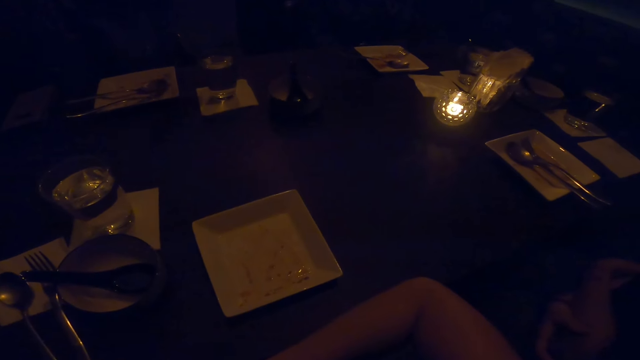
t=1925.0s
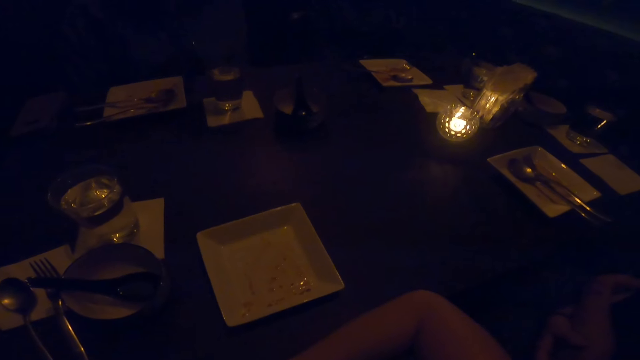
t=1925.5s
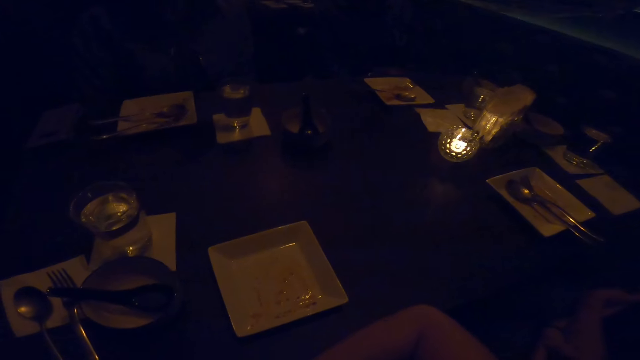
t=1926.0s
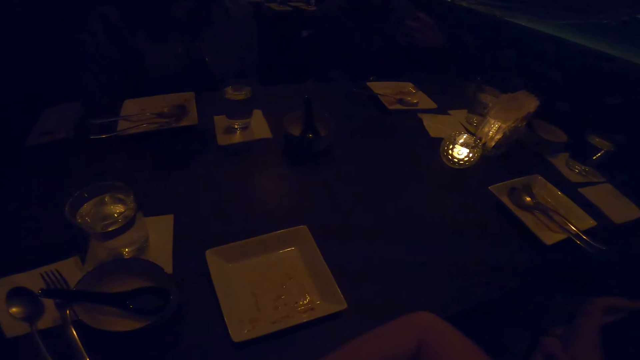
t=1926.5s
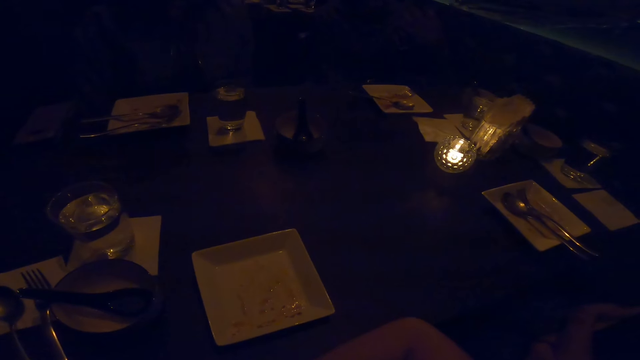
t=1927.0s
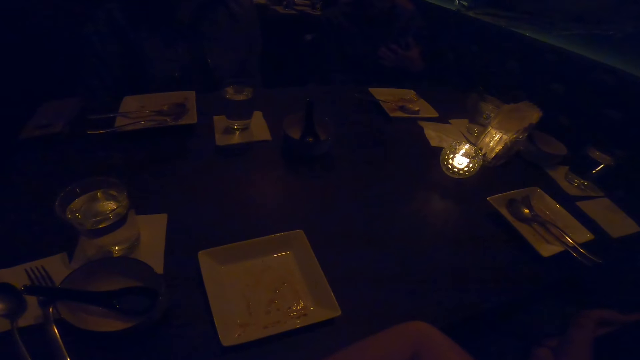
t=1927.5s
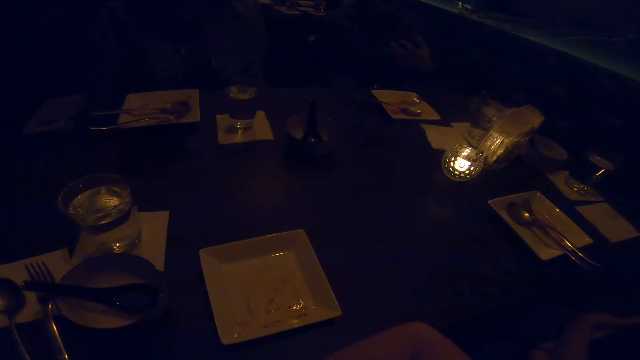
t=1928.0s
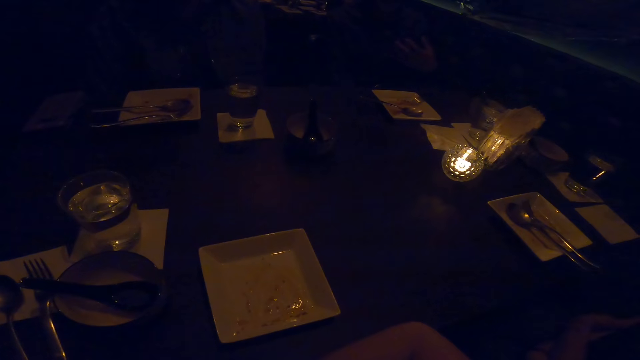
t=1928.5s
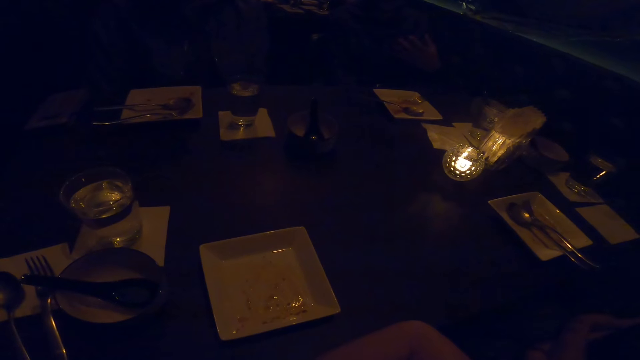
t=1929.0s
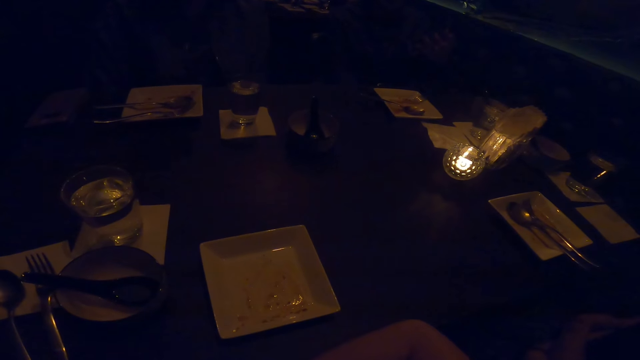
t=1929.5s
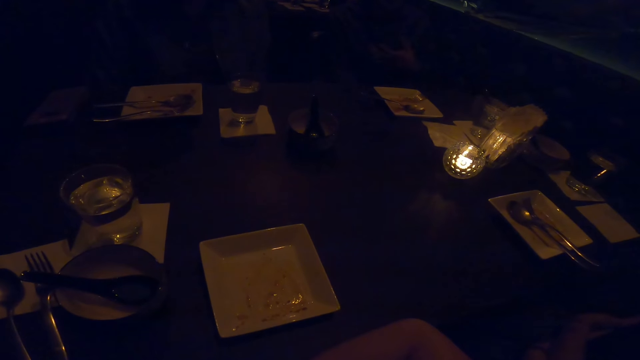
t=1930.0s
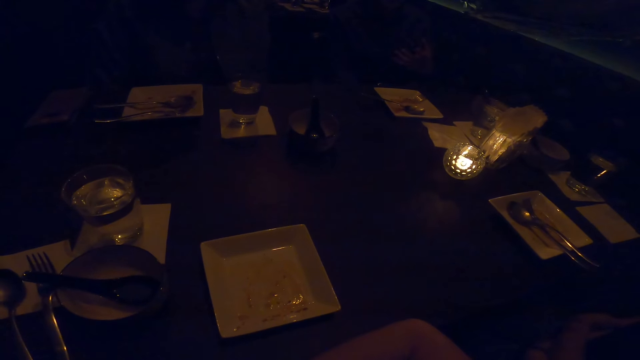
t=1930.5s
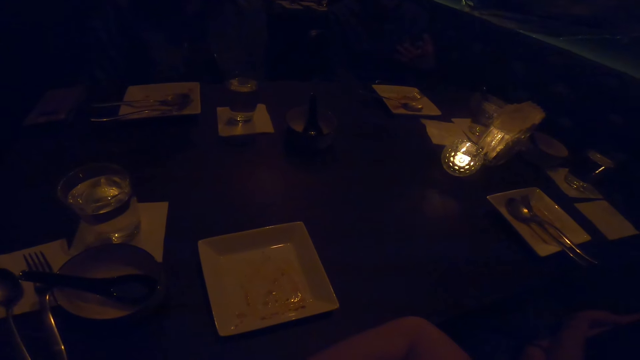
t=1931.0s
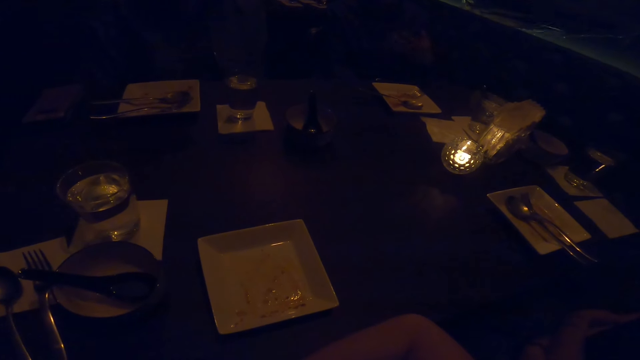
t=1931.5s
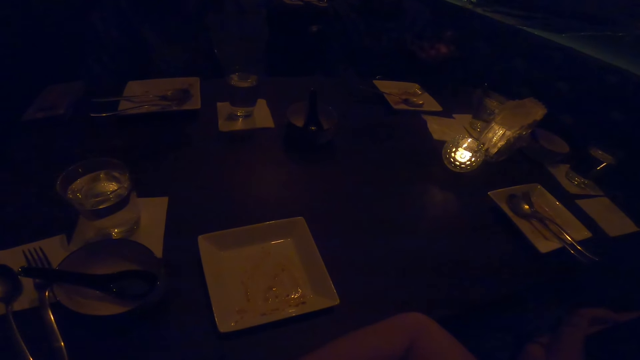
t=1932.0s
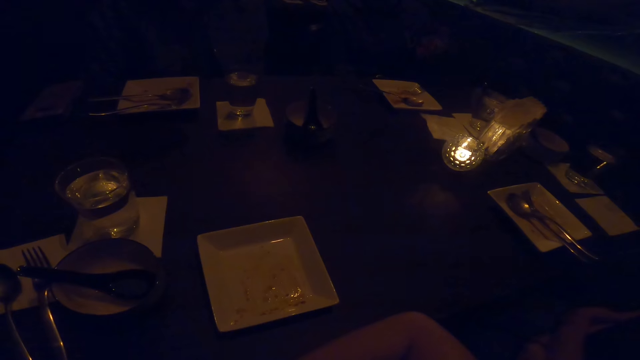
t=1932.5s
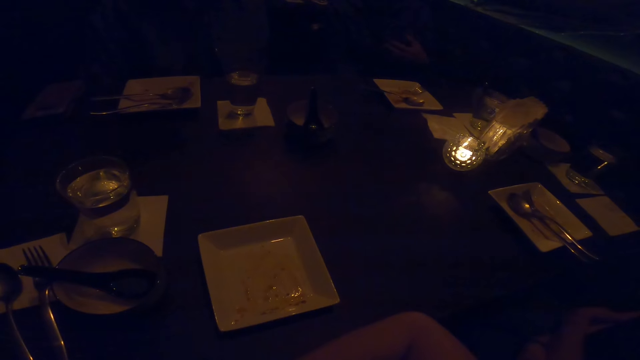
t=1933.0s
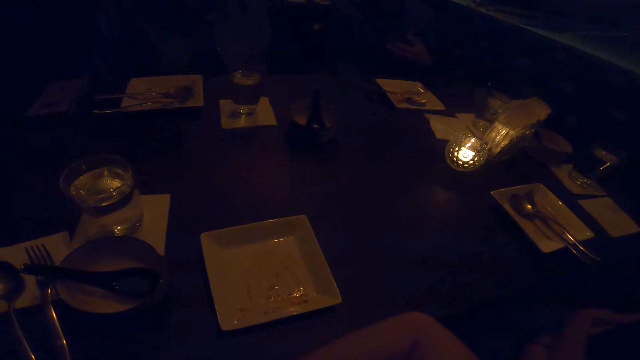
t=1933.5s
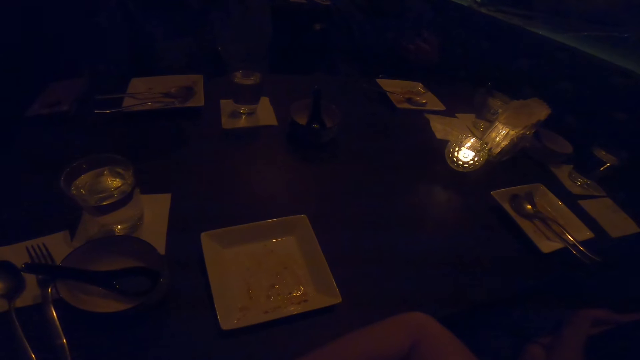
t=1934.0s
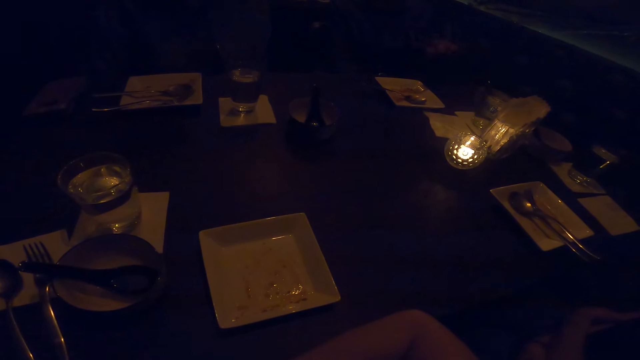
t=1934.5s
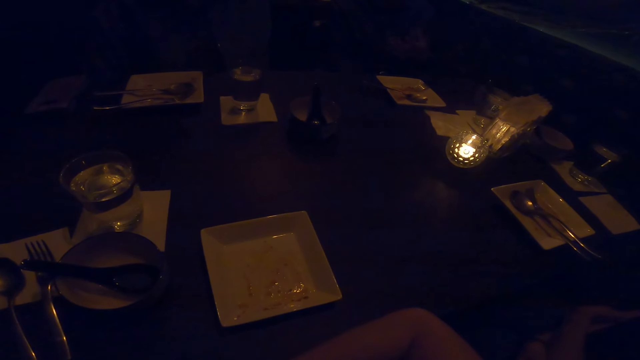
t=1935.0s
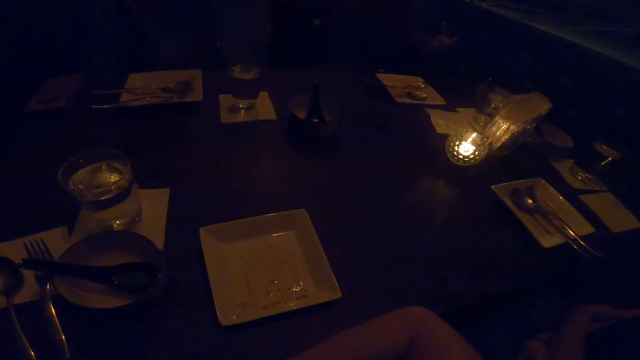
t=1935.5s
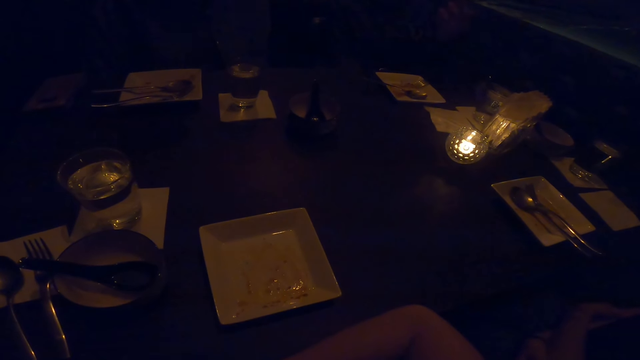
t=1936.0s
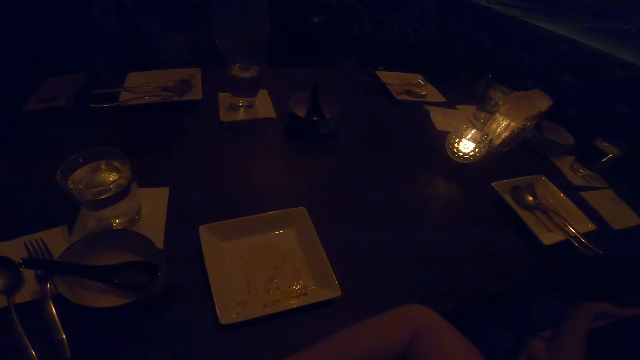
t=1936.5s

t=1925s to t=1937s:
A man moves his hands.

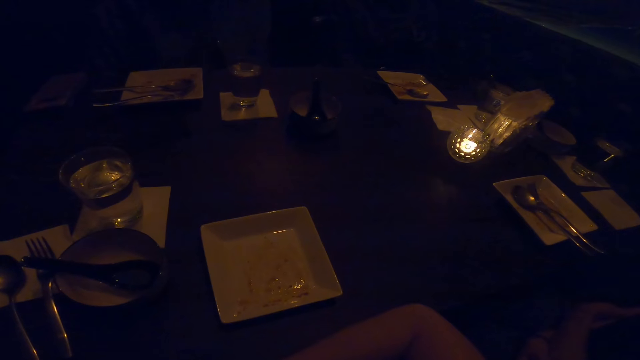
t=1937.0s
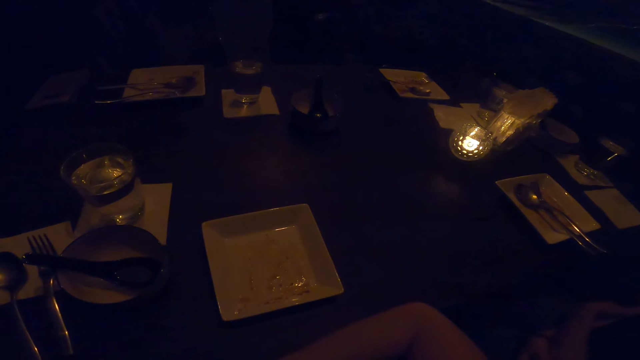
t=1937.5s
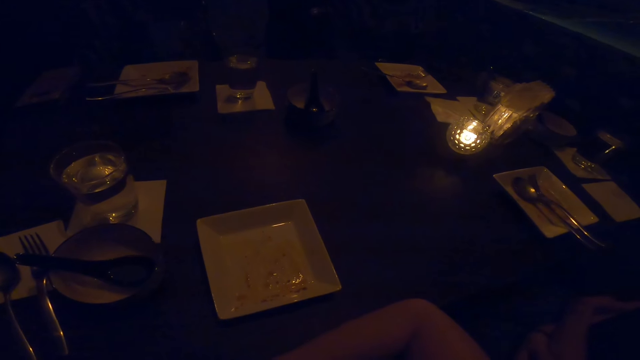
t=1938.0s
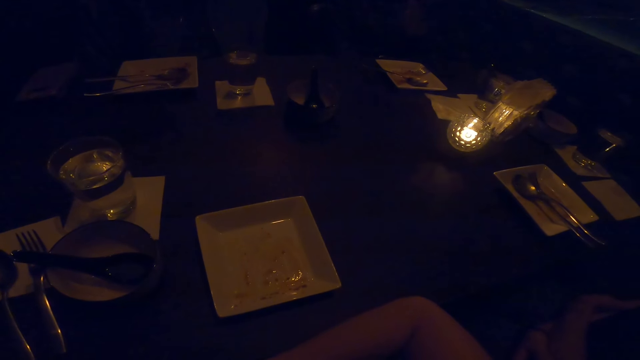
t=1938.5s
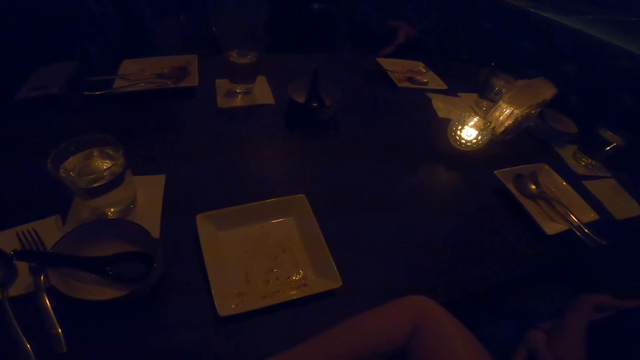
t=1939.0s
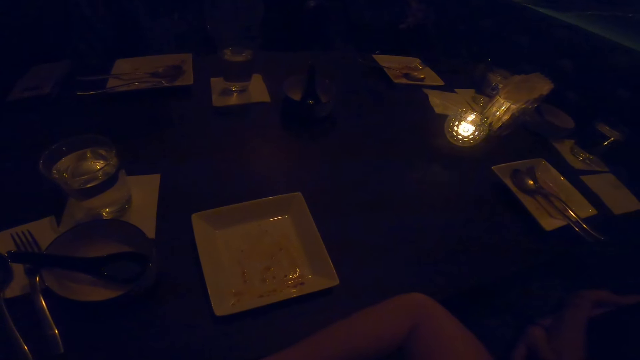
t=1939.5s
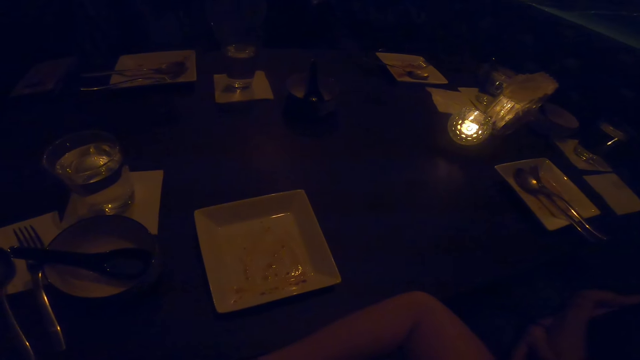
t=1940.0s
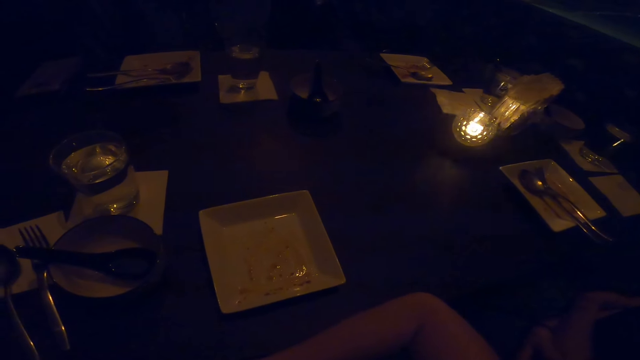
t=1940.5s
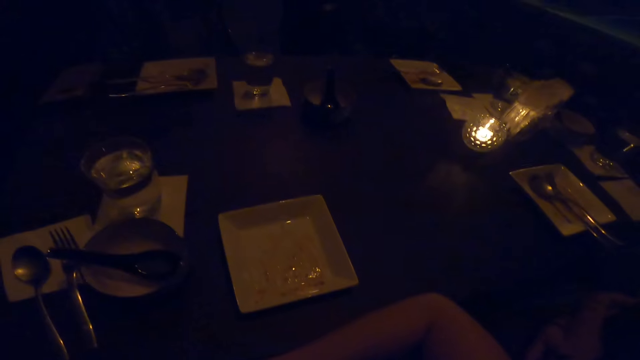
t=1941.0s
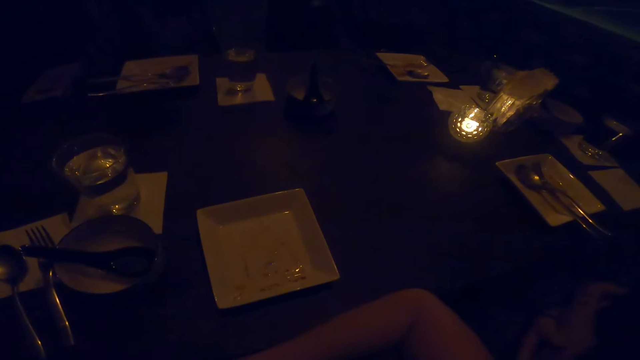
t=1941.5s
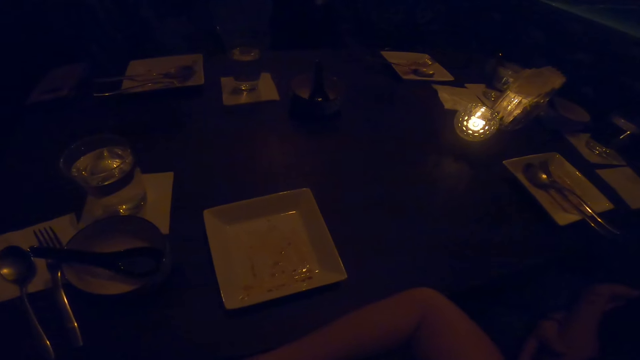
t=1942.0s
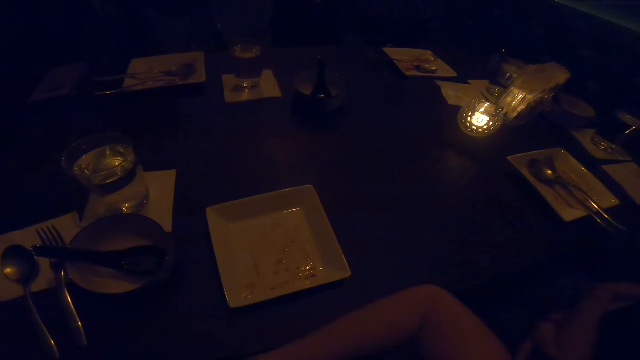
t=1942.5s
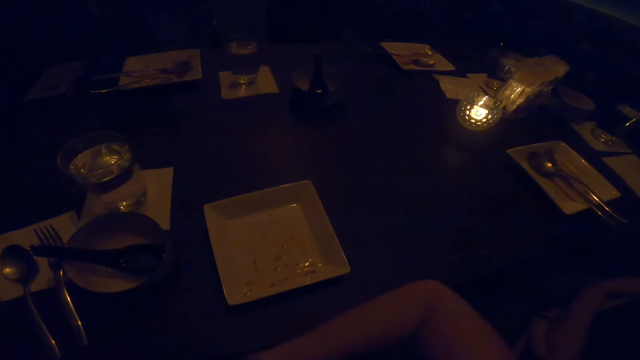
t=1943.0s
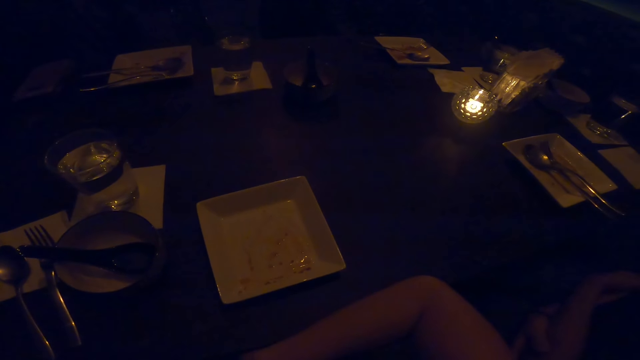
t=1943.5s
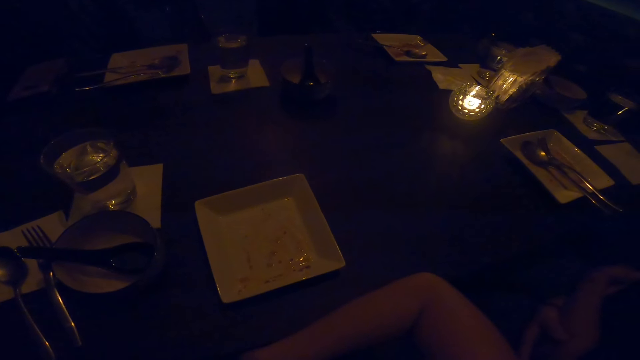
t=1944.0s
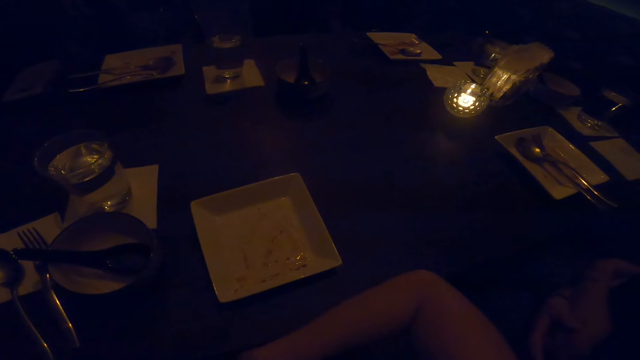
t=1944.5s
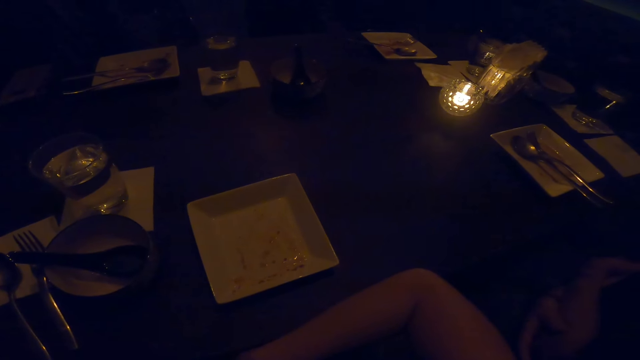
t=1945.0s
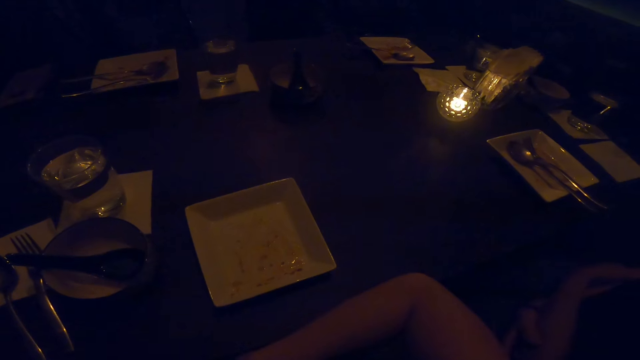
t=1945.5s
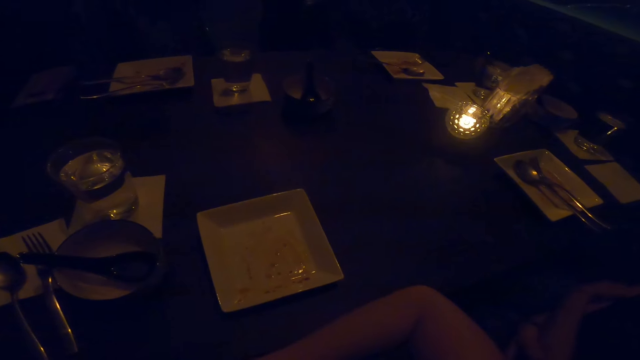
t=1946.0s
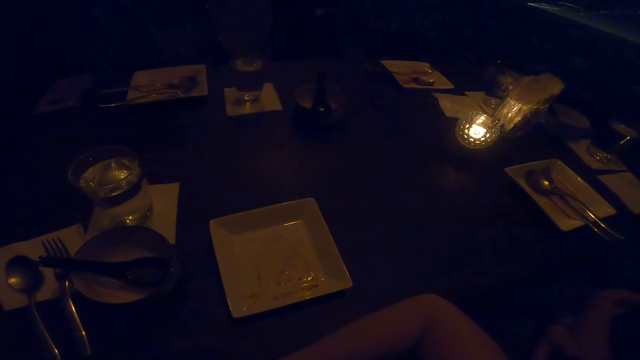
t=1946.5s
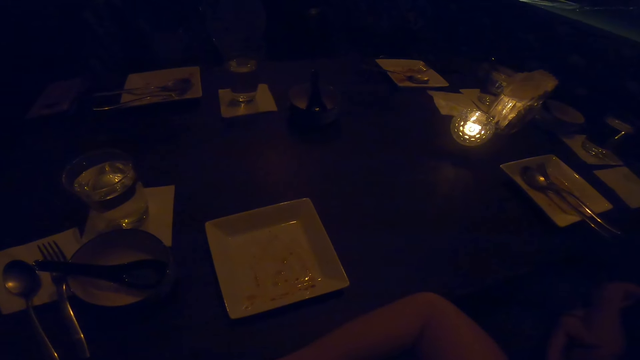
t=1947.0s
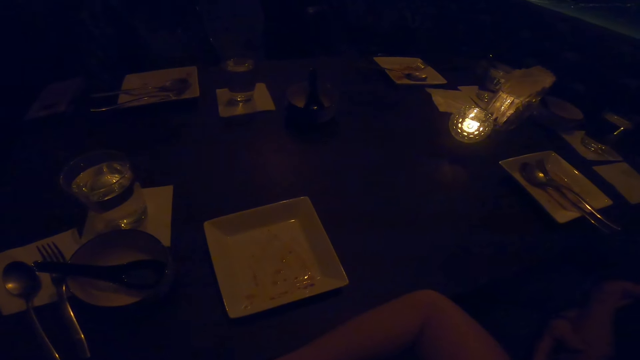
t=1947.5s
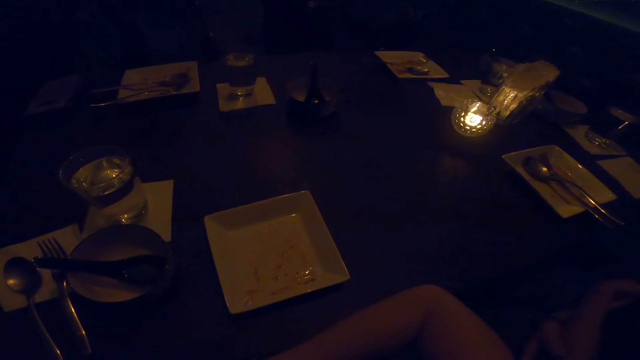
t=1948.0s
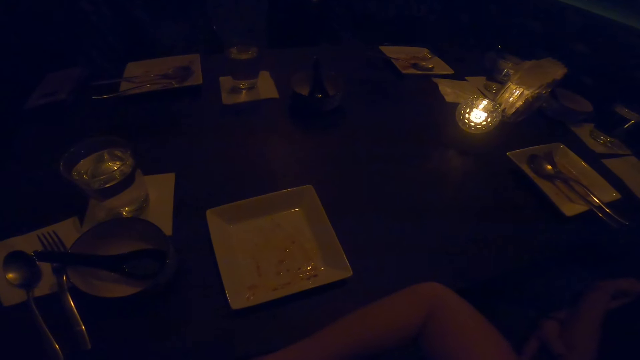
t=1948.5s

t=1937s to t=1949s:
The camera wearer looks at the table.
